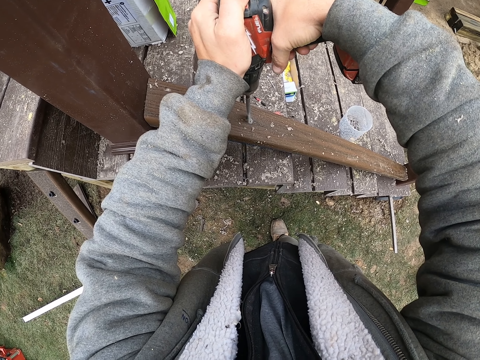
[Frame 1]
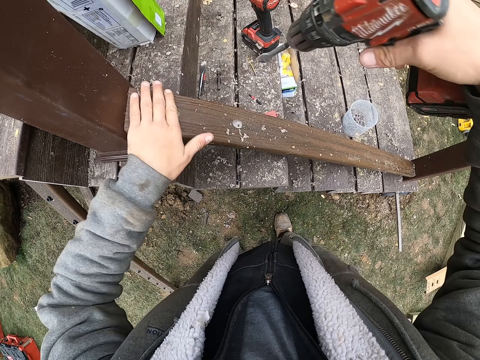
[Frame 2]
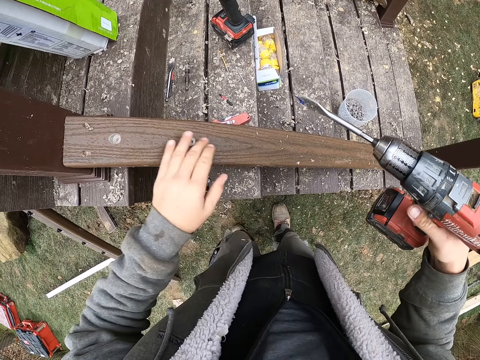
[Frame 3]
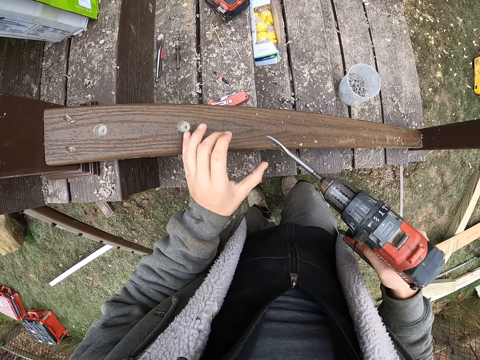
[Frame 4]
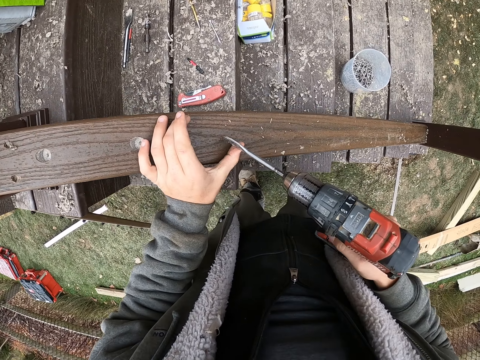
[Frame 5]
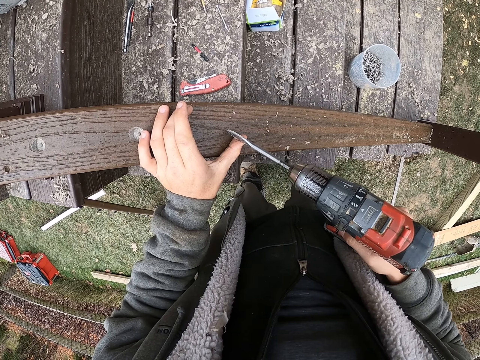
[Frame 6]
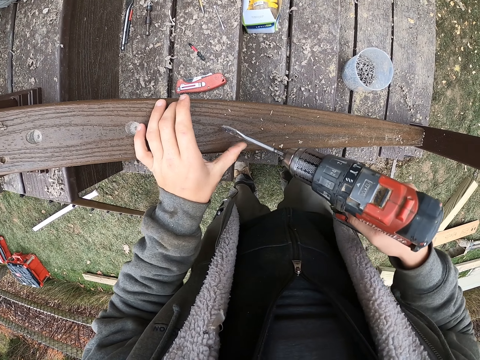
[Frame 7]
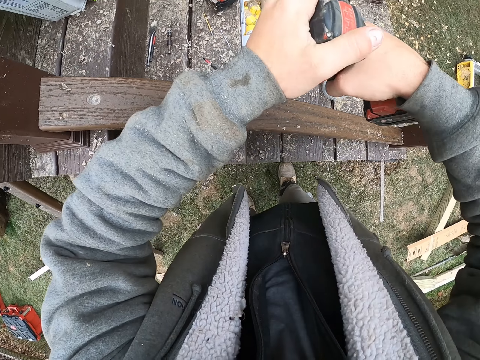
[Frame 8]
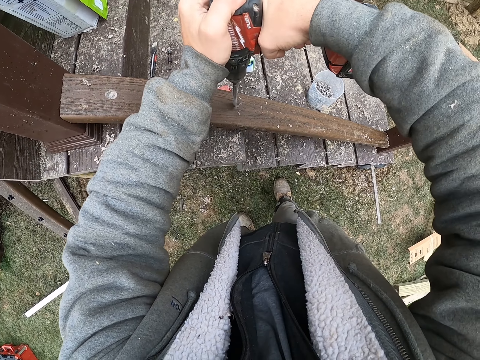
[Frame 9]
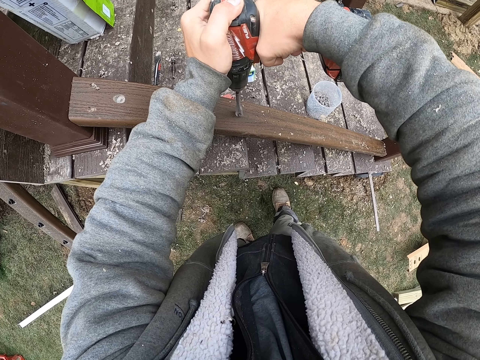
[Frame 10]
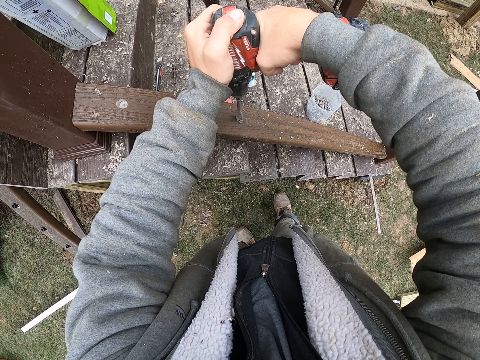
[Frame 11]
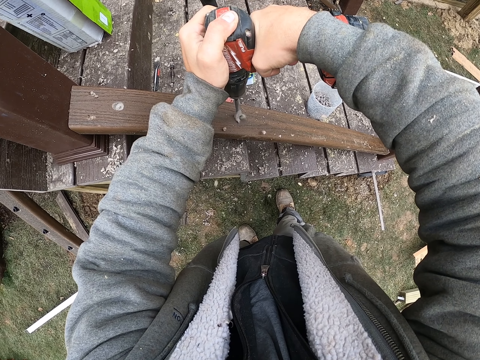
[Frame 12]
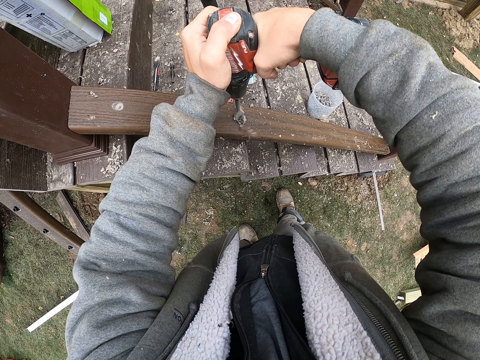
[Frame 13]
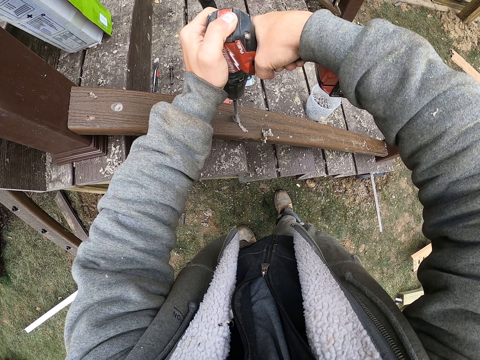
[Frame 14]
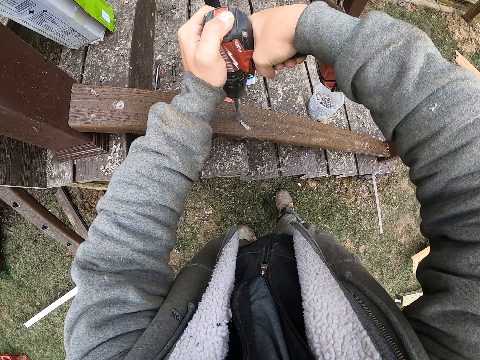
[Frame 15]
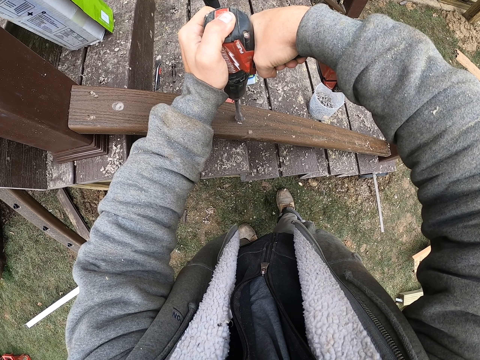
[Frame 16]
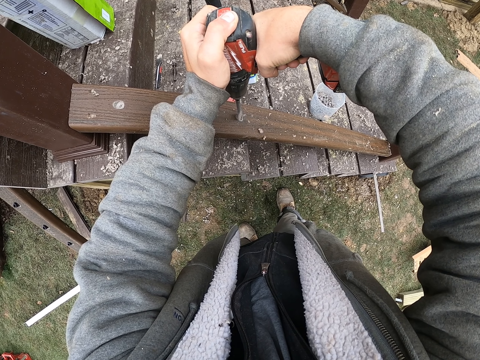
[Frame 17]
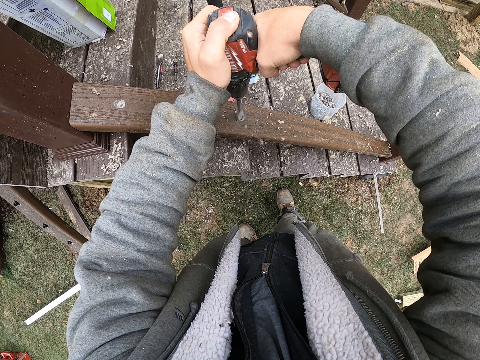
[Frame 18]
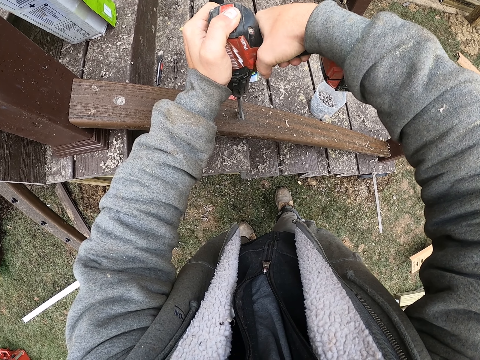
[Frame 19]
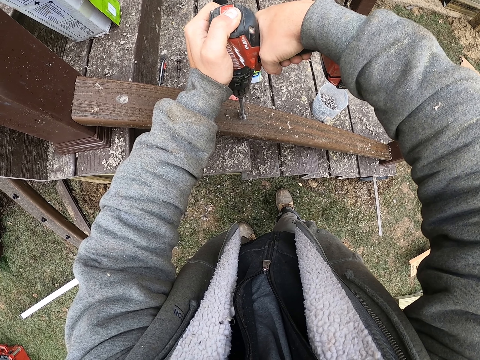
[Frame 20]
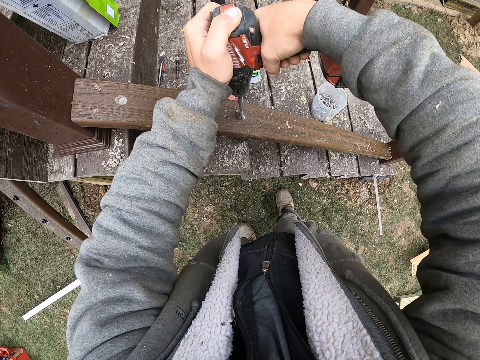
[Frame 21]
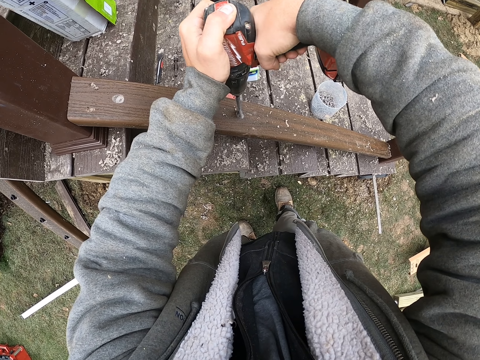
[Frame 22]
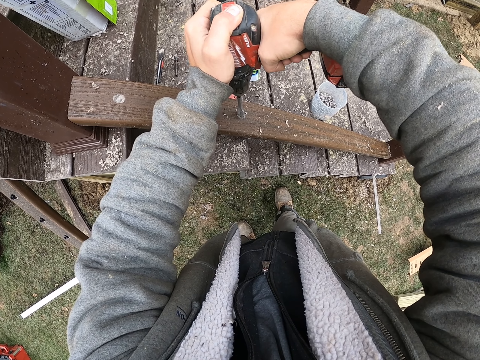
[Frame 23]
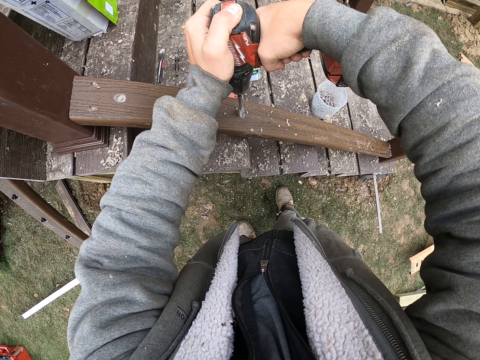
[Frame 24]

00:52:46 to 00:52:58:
The camera wearer wipes the wood with the left hand. They drill the wood with a driller.

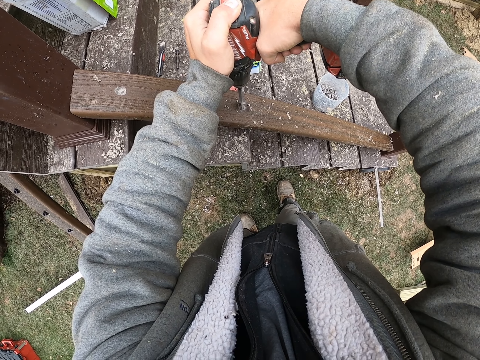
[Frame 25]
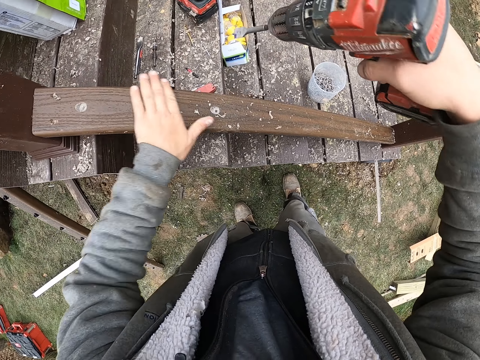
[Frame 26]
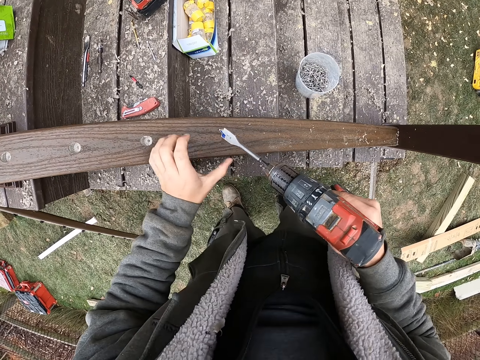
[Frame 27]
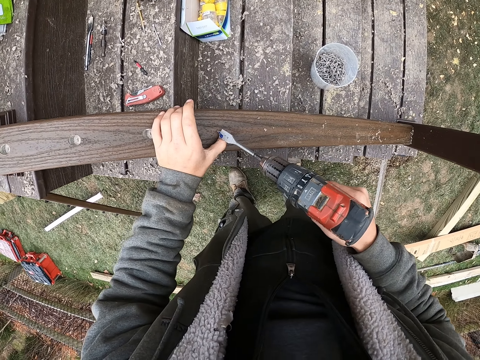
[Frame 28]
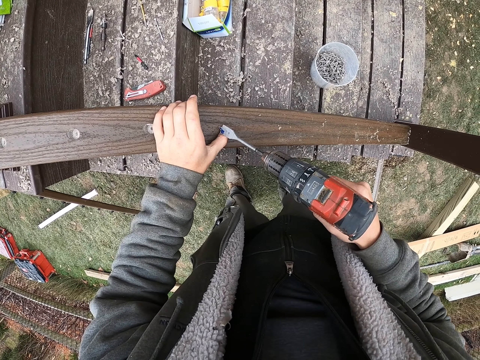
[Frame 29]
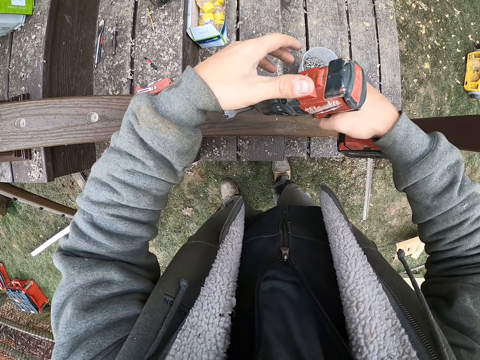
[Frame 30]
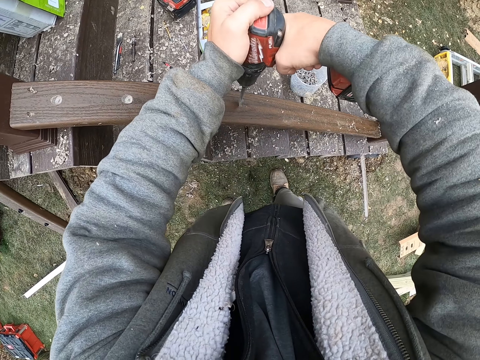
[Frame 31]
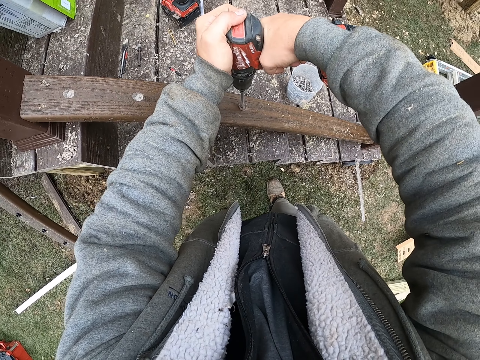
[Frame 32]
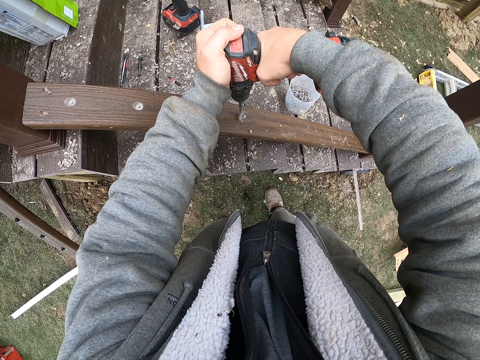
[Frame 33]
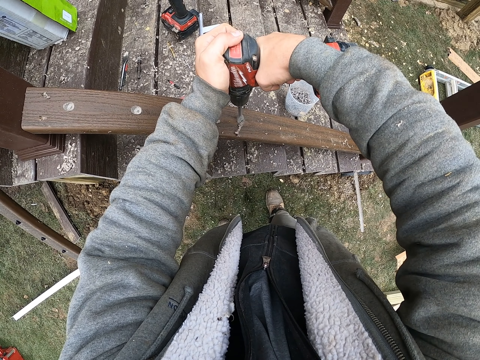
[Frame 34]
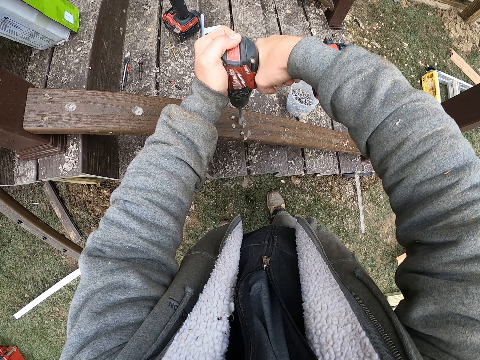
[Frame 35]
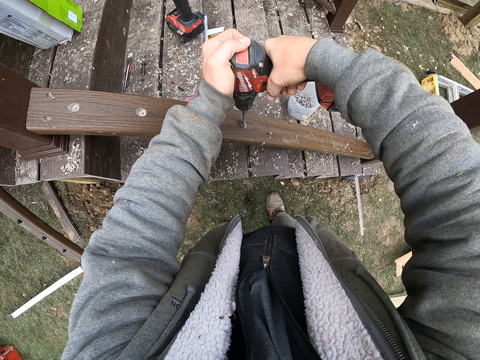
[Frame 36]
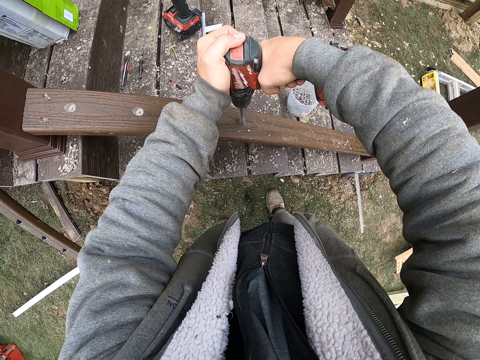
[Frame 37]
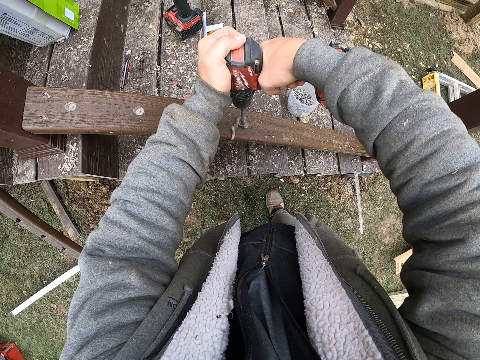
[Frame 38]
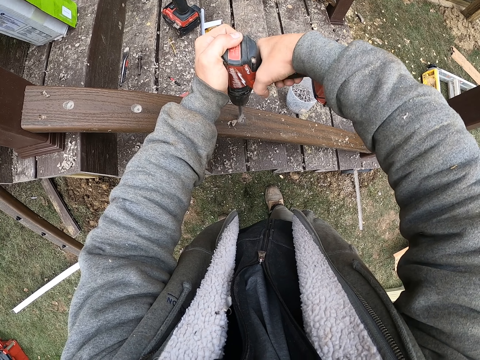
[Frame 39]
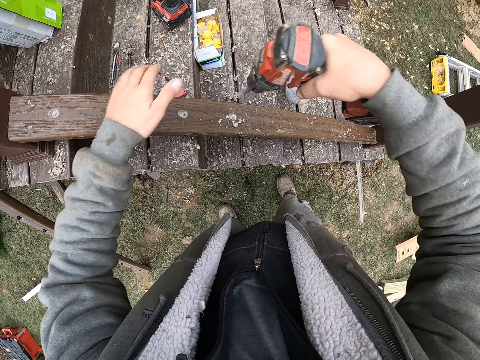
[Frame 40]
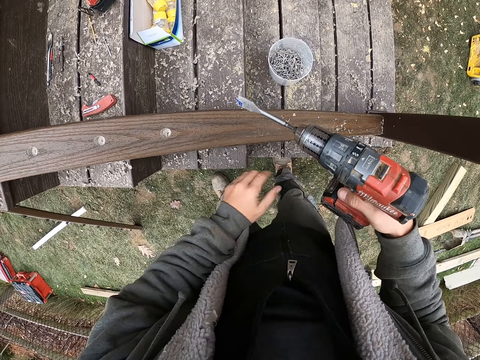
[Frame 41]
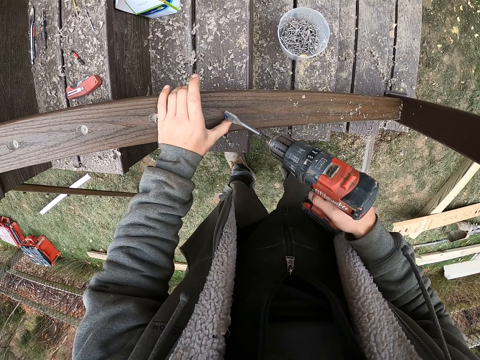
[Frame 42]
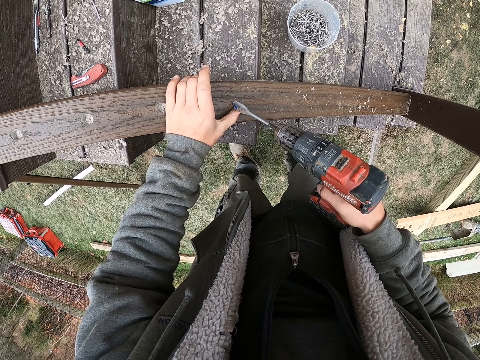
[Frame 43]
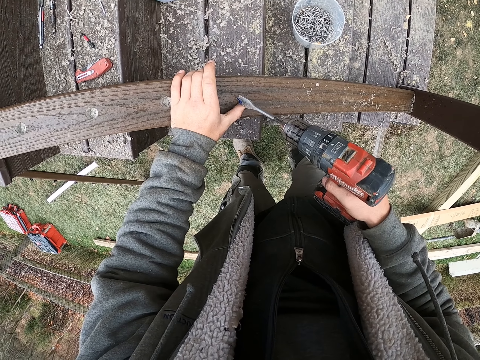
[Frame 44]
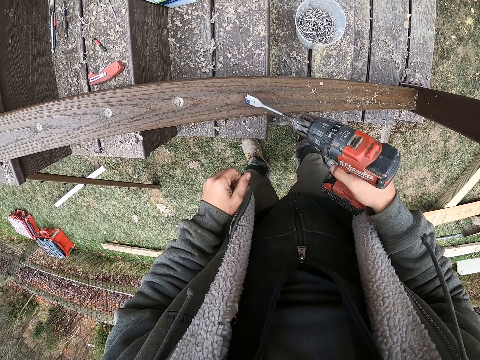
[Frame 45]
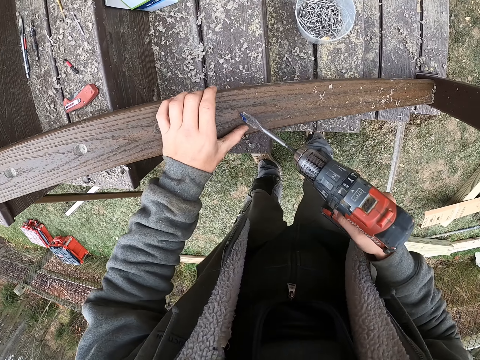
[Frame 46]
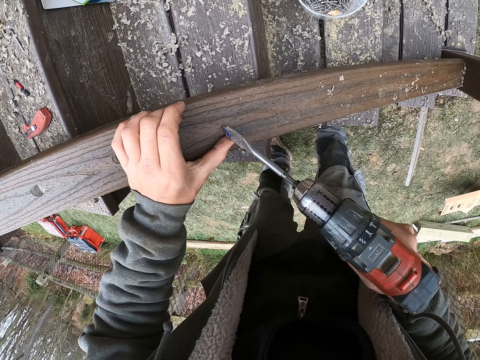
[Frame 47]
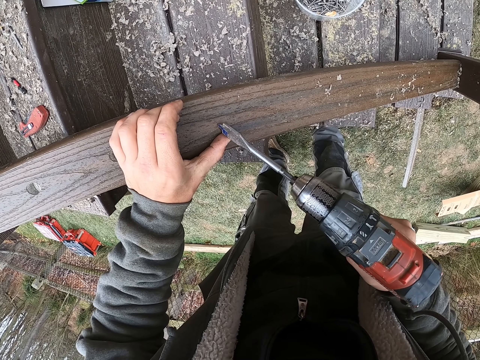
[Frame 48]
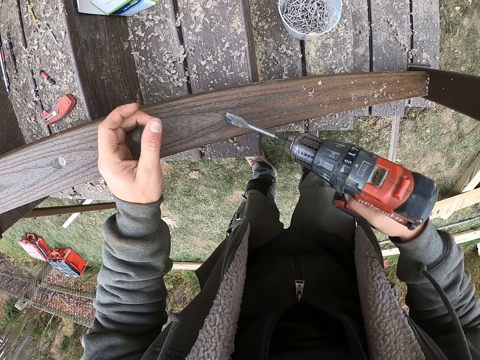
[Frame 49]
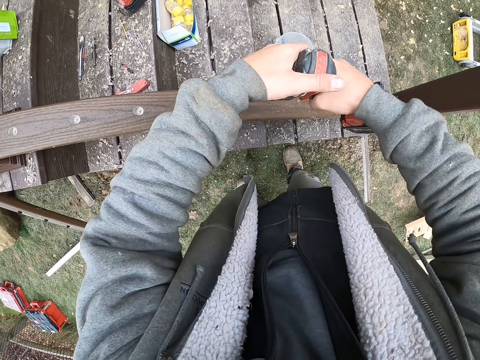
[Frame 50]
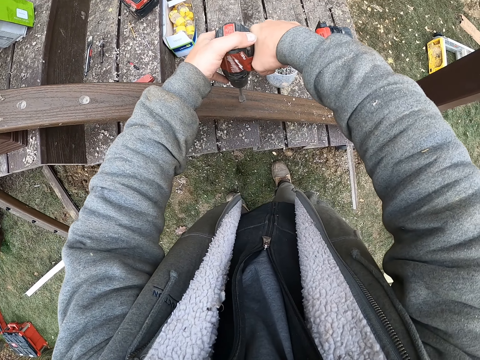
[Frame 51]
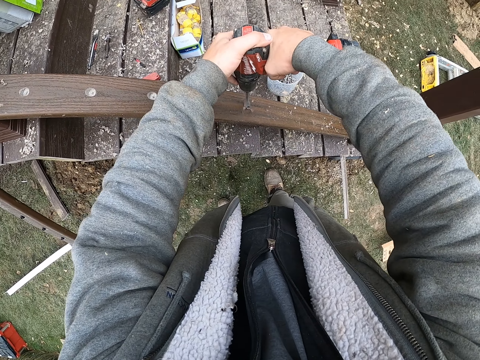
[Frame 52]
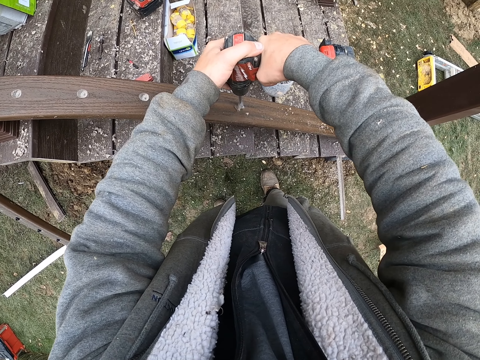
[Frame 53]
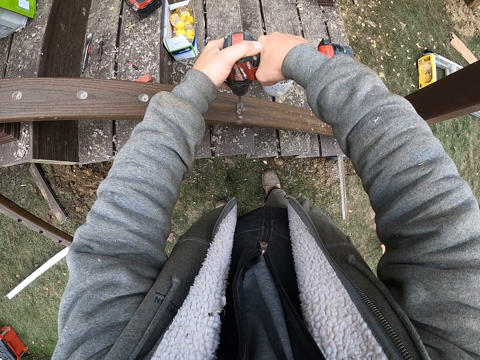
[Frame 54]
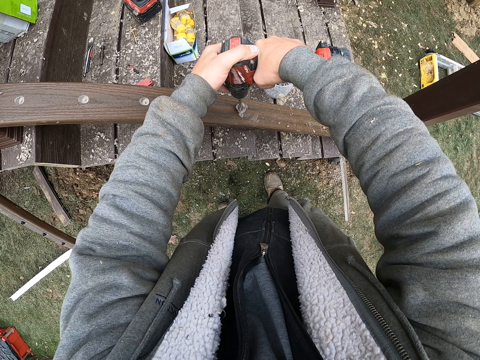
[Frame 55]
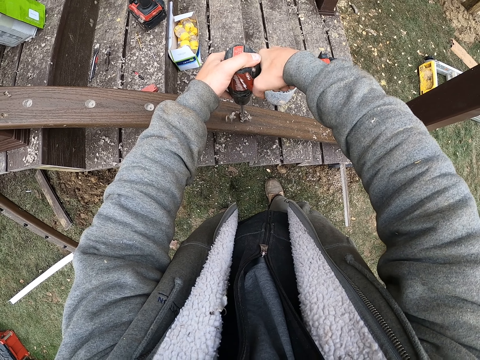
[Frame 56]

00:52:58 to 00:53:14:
The camera wearer wipes the wood with the left hand. They drill the wood with a driller in both hands. They wipe the wood with the left hand. They drill the wood with the driller in both hands.
